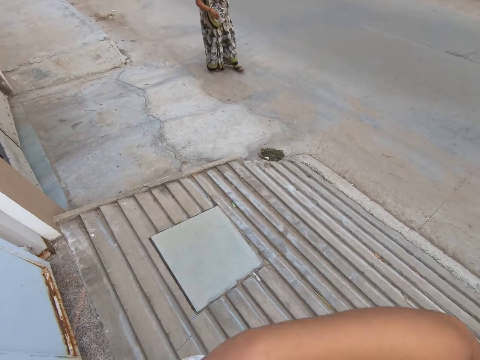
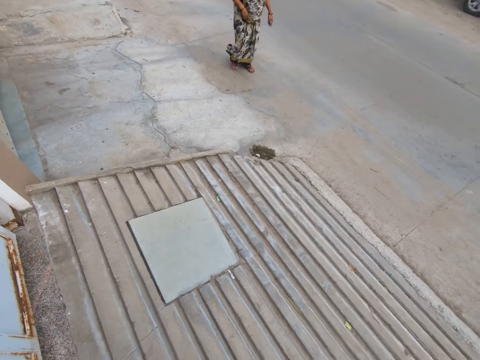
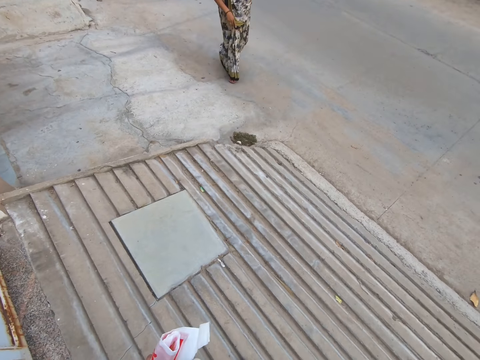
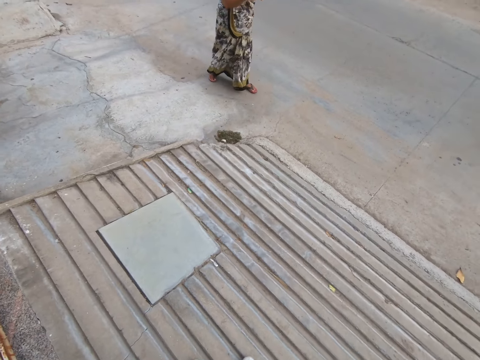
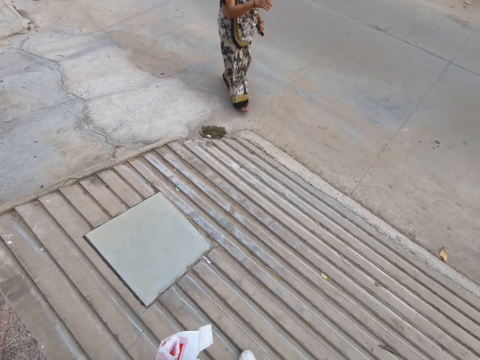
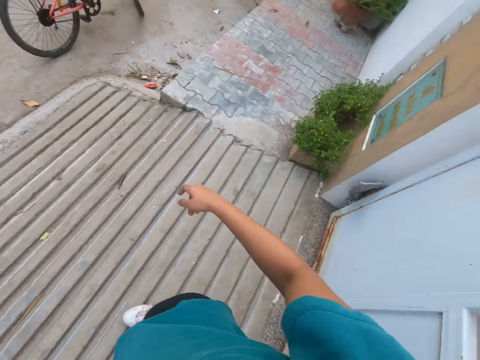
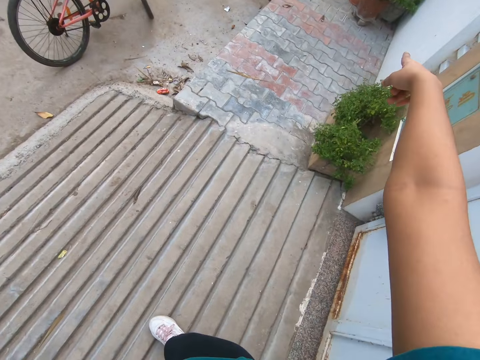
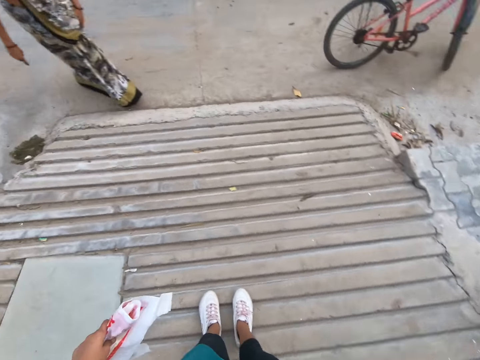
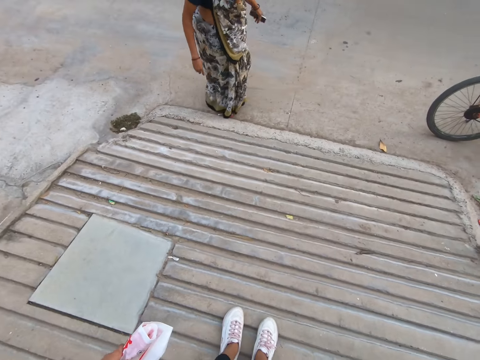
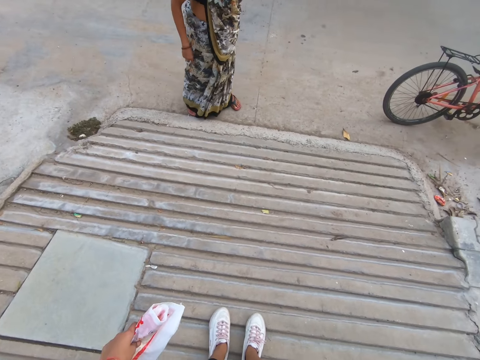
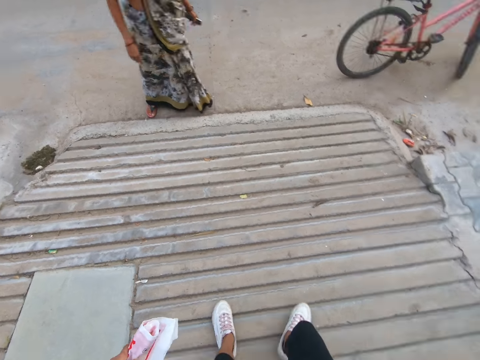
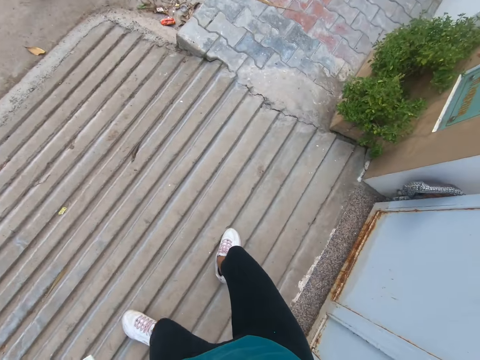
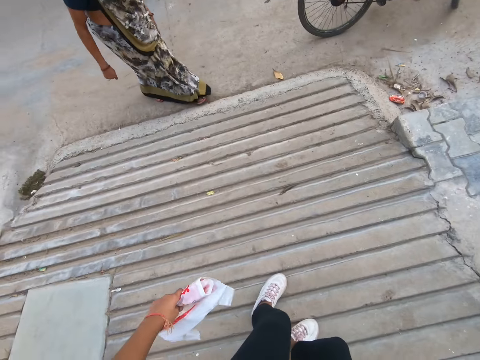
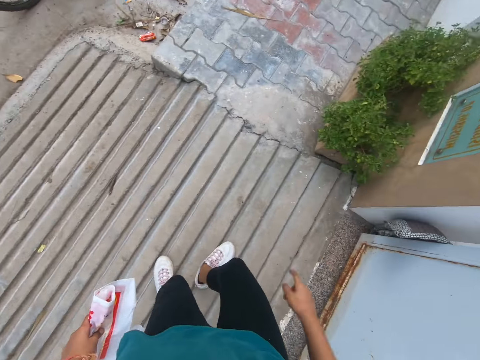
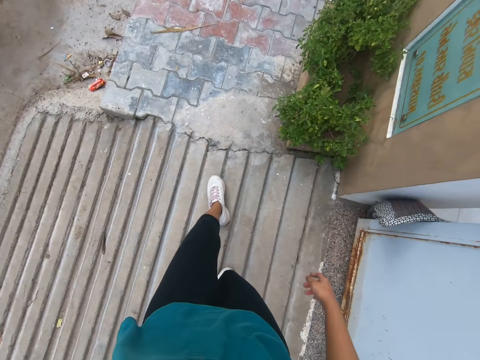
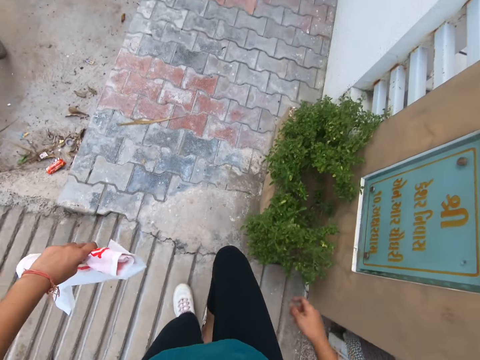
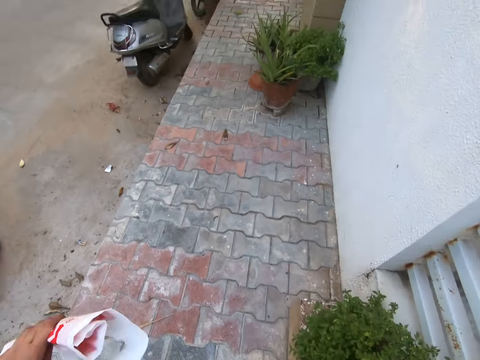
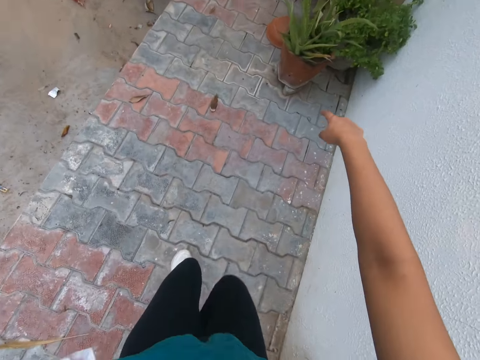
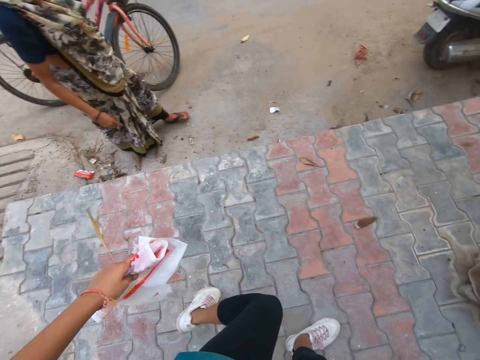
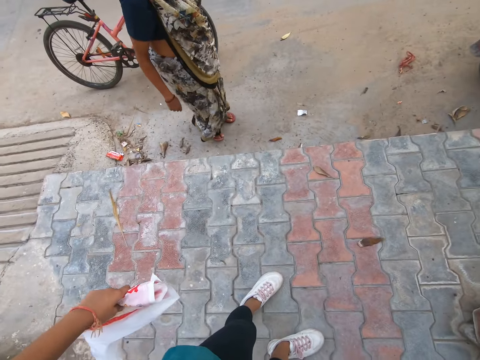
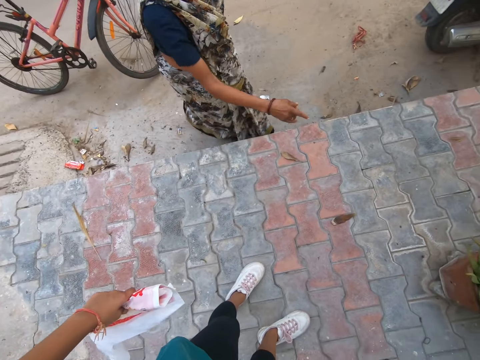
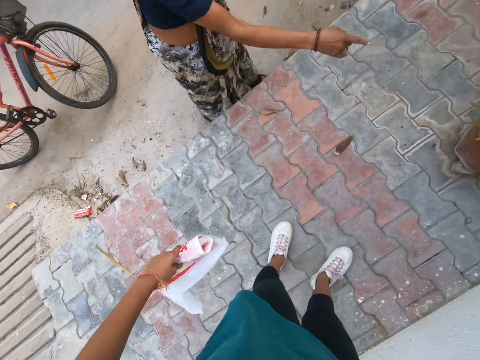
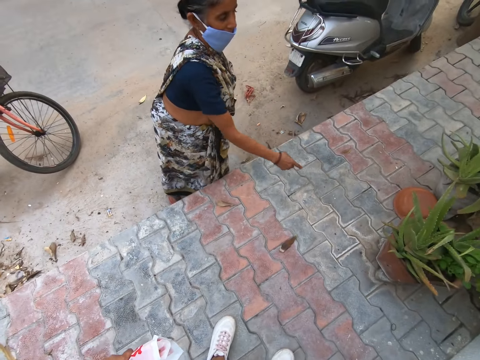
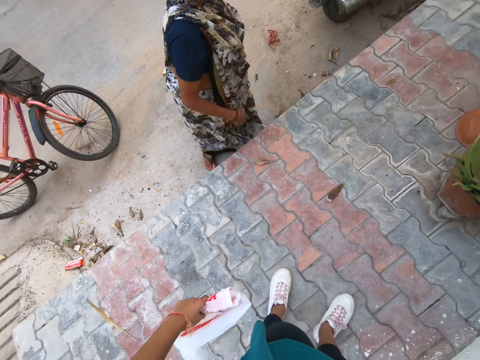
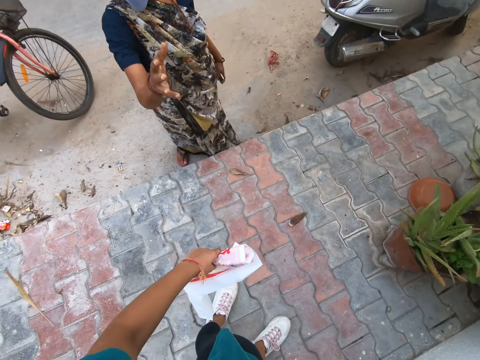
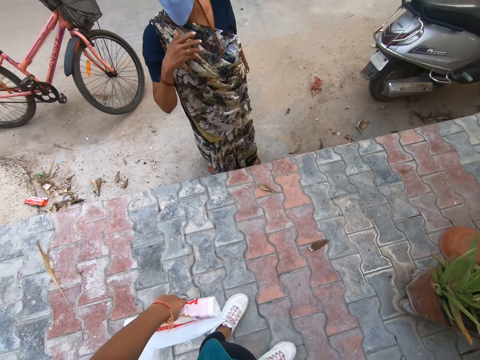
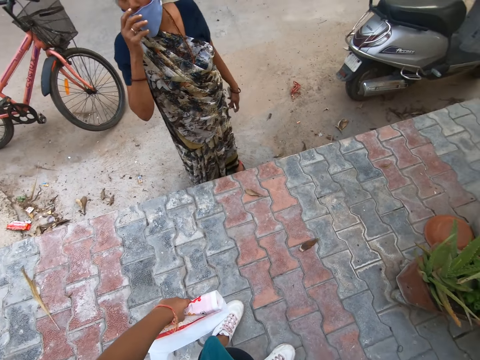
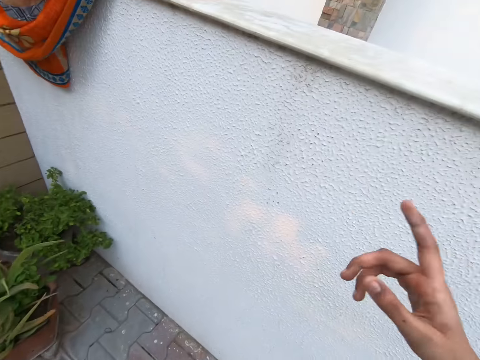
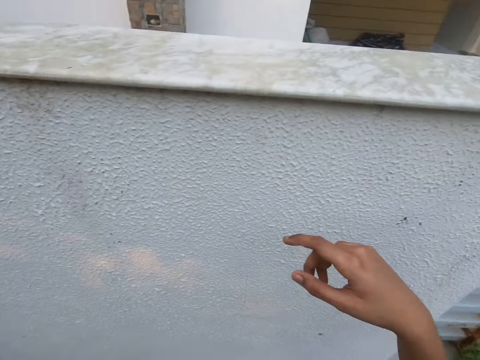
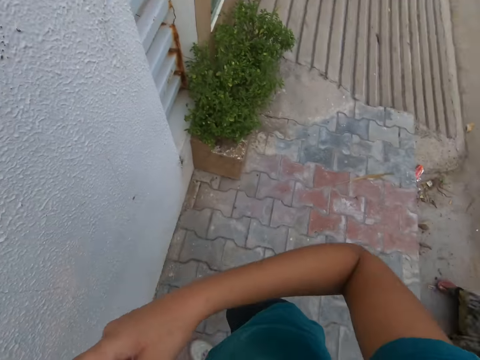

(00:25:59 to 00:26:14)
The camera wearer points her right index finger to the plant. She walks towards the plant. She points her right index finger to the plant. The woman points her right index finger to the plant. The woman touches her nose mask with her right hand. The camera wearer converses with the woman.

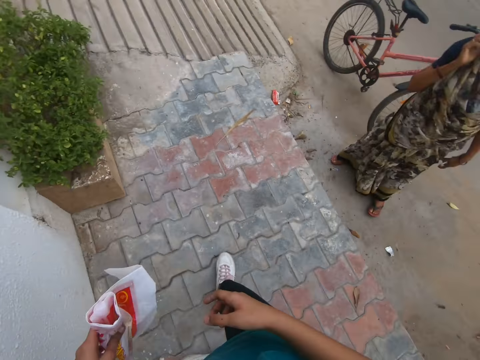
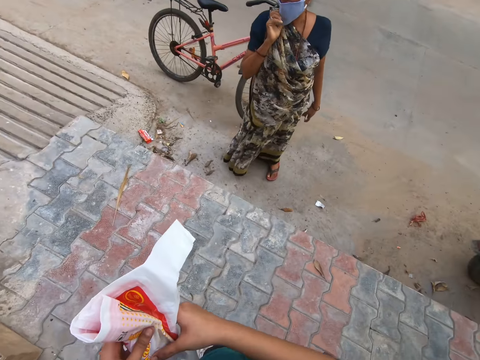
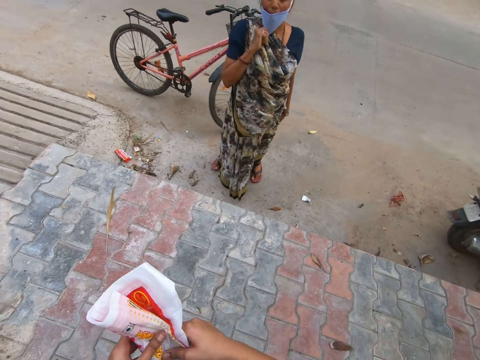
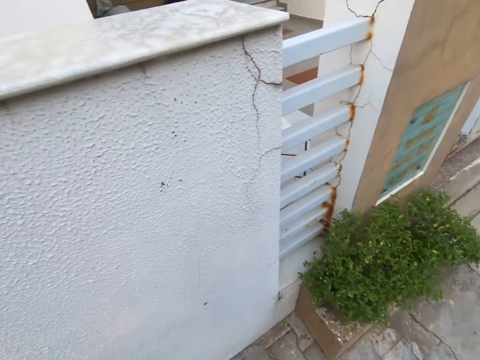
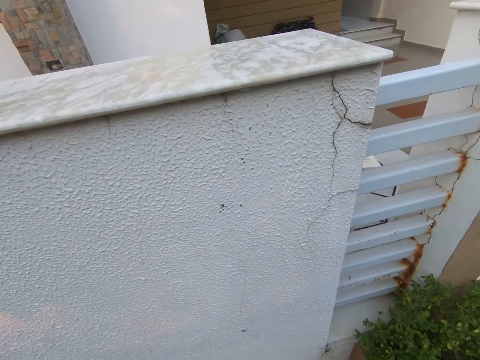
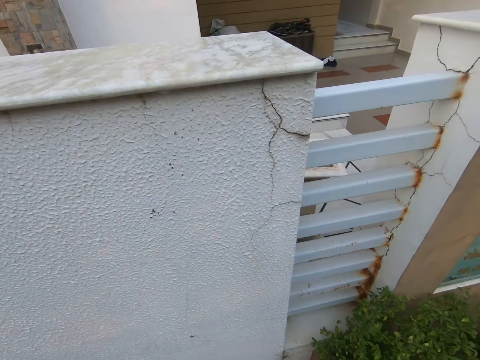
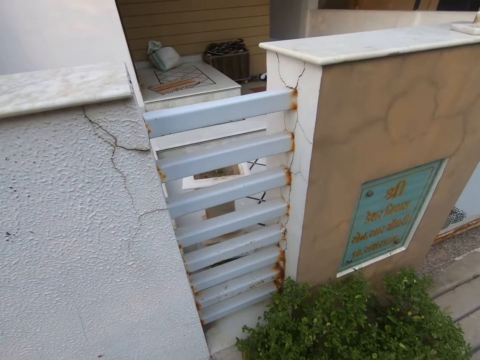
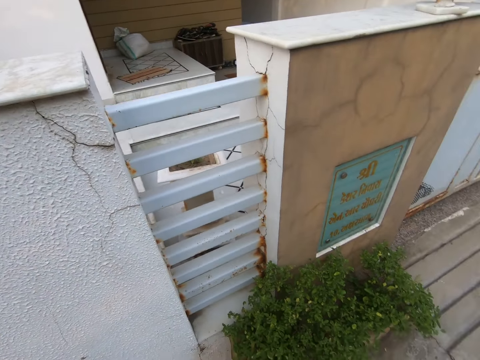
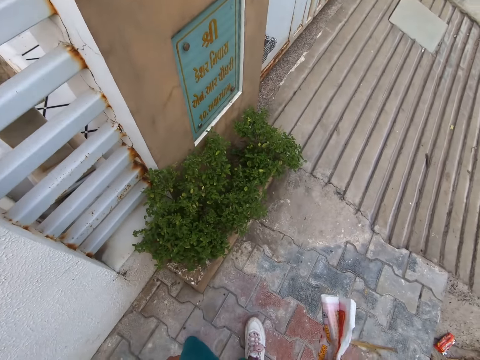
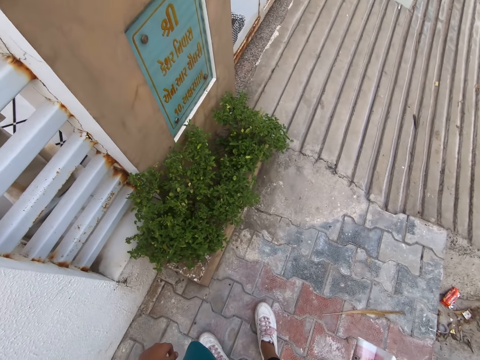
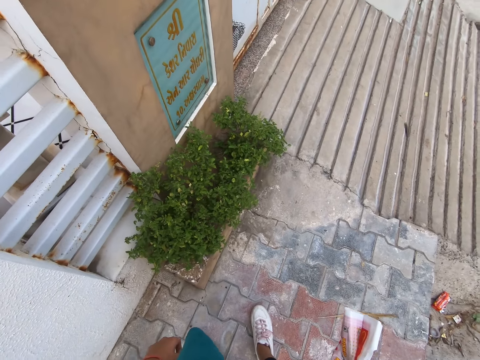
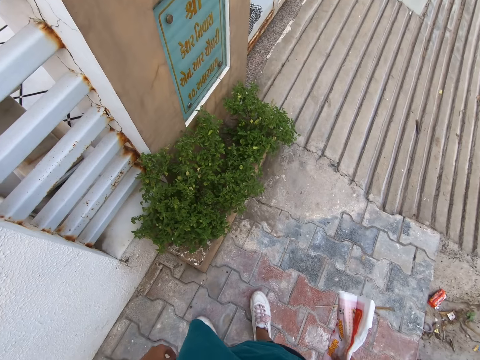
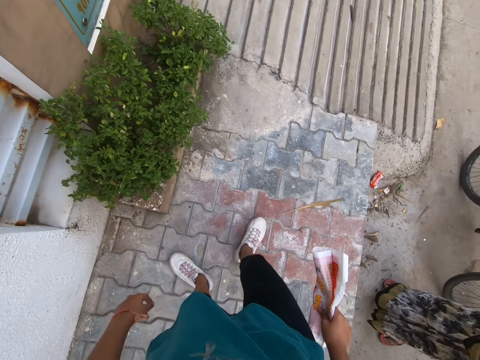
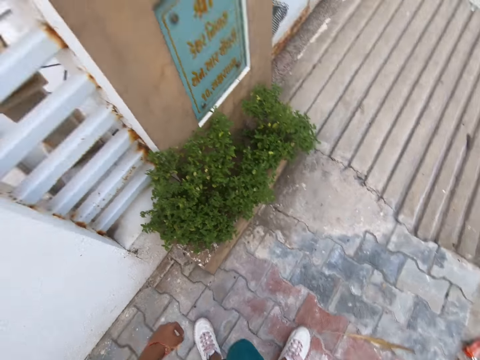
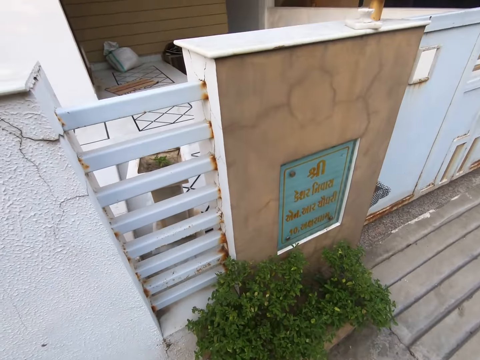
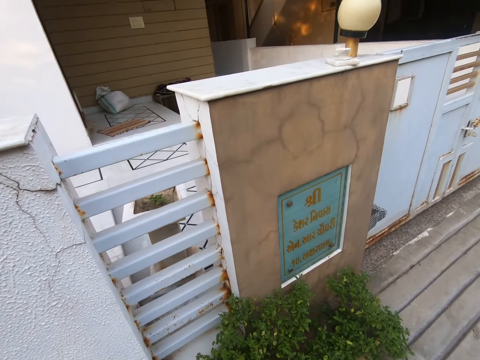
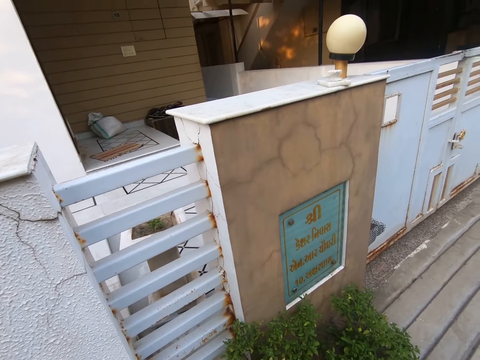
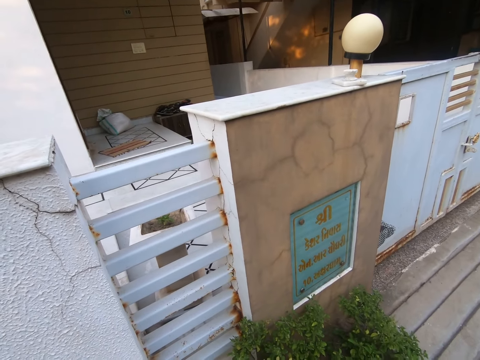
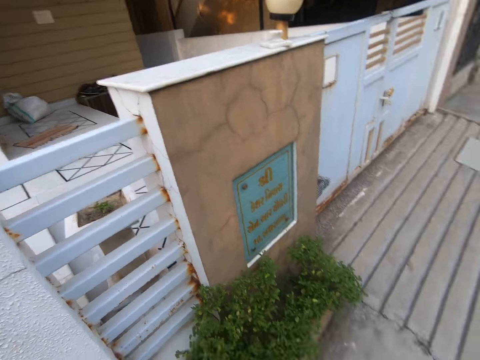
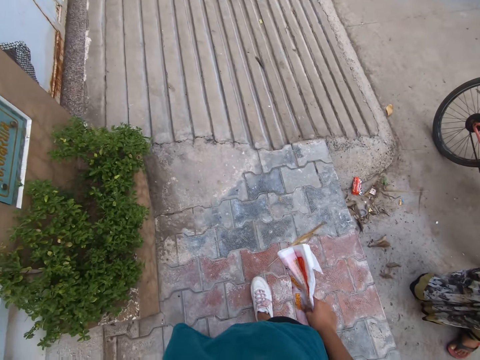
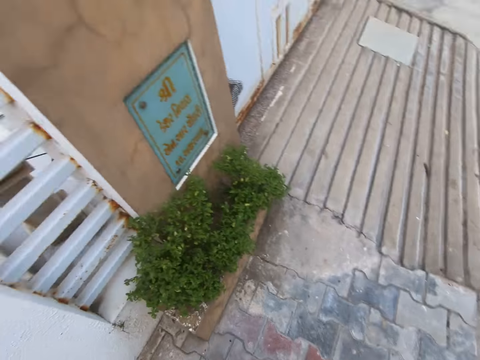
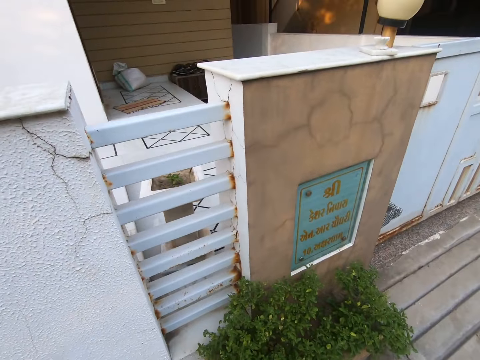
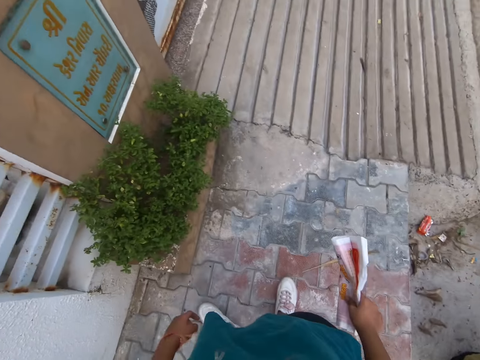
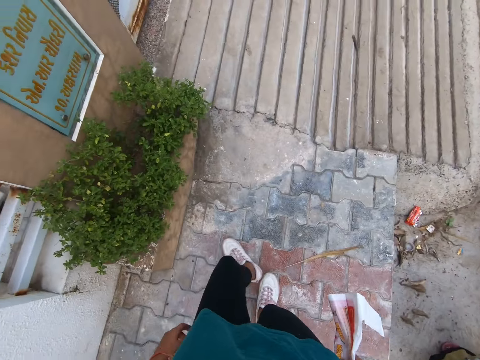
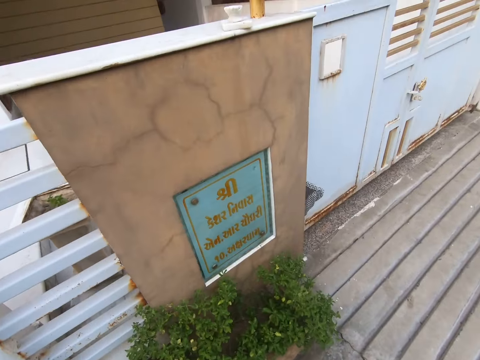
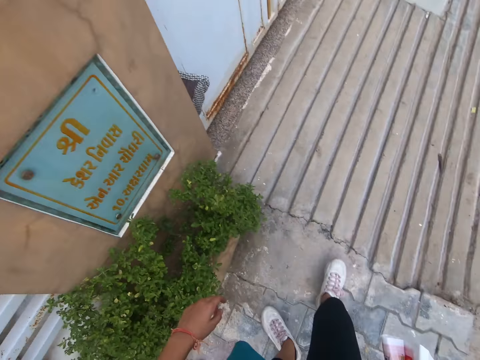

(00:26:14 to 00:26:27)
The camera wearer holds the nylon in her left hand with her right hand. The woman converses with another woman. The camera wearer looks inside the building.
